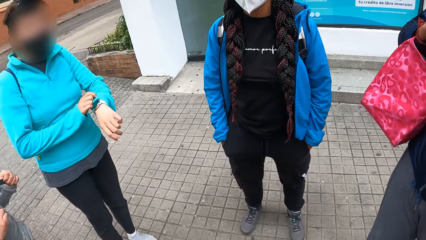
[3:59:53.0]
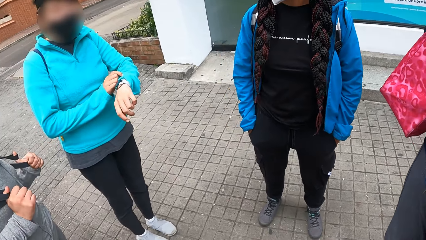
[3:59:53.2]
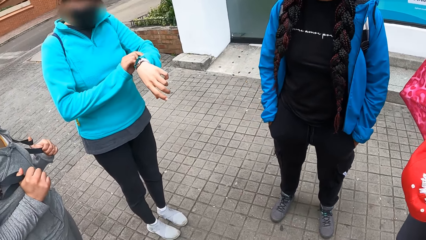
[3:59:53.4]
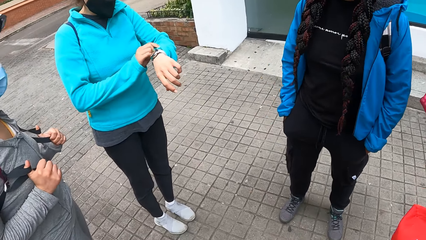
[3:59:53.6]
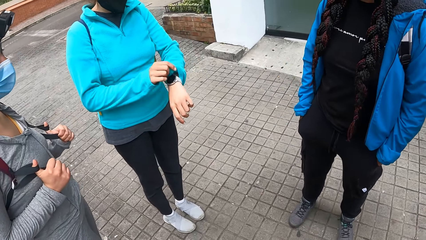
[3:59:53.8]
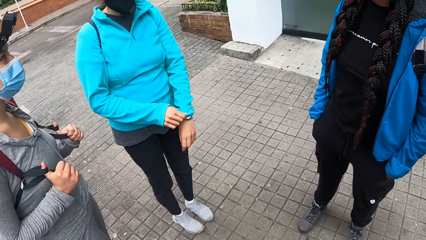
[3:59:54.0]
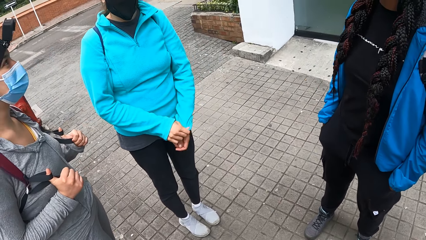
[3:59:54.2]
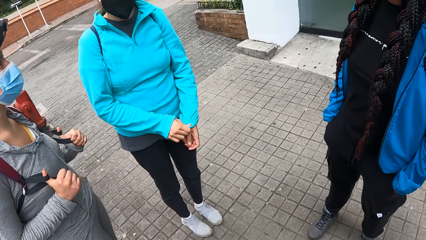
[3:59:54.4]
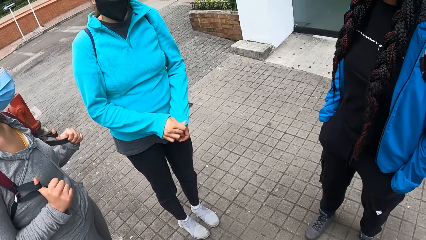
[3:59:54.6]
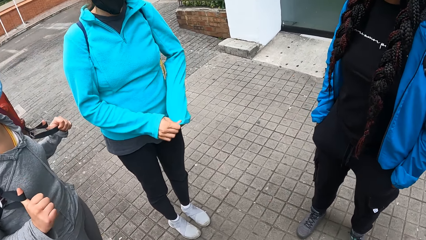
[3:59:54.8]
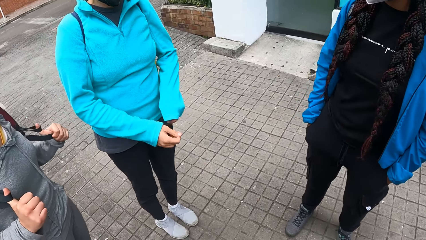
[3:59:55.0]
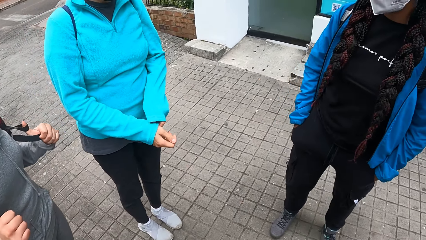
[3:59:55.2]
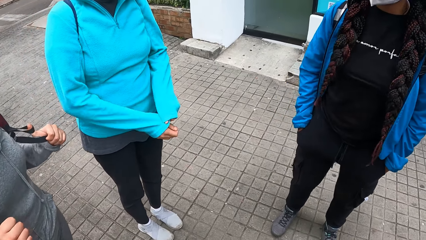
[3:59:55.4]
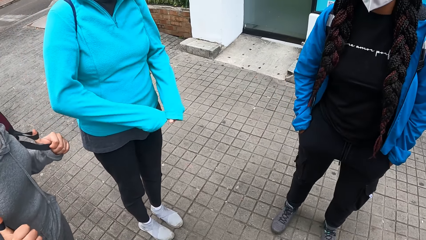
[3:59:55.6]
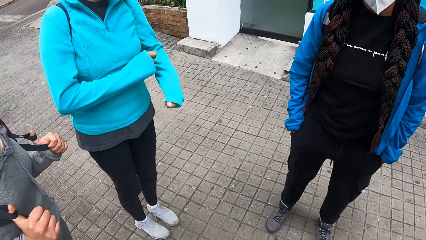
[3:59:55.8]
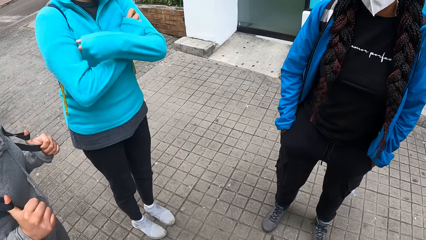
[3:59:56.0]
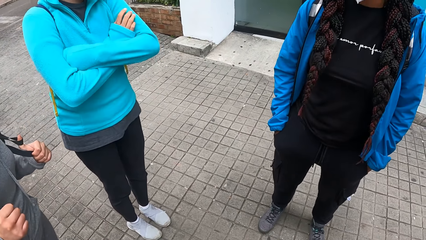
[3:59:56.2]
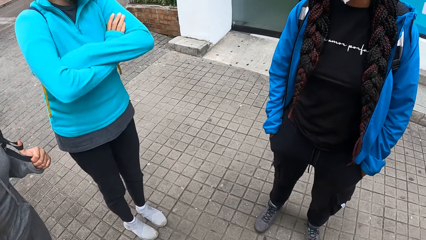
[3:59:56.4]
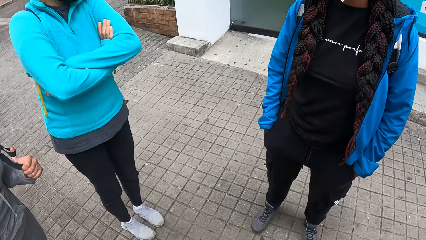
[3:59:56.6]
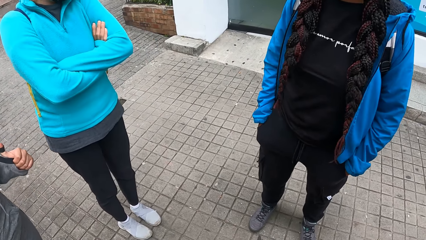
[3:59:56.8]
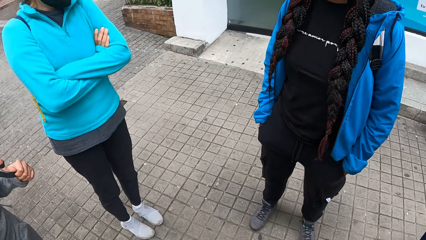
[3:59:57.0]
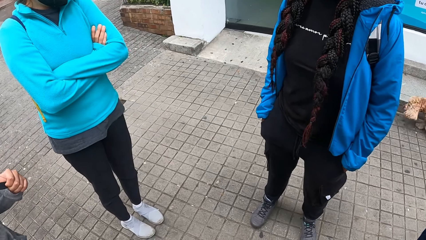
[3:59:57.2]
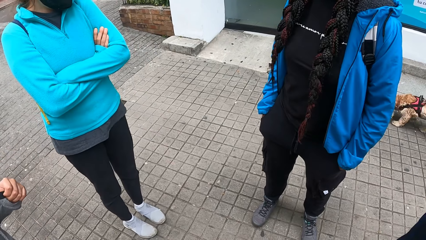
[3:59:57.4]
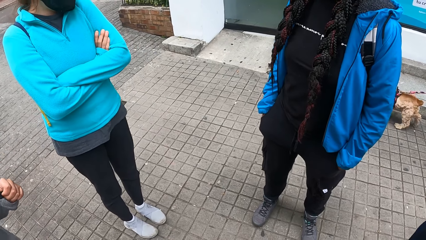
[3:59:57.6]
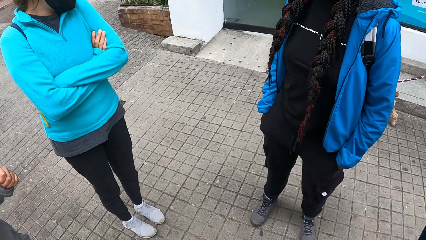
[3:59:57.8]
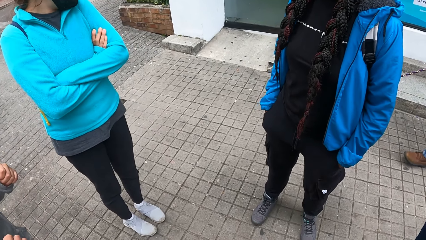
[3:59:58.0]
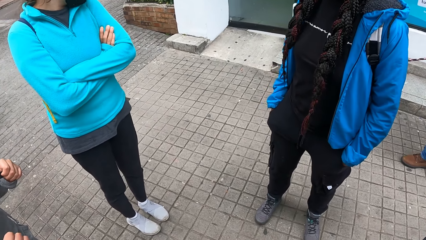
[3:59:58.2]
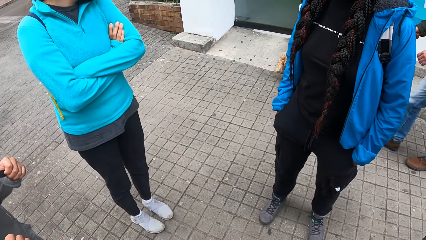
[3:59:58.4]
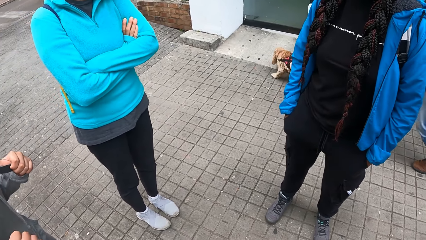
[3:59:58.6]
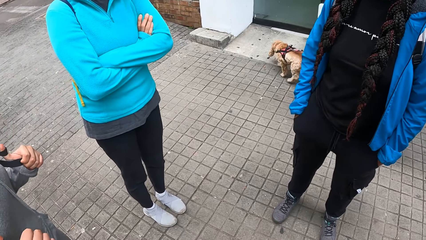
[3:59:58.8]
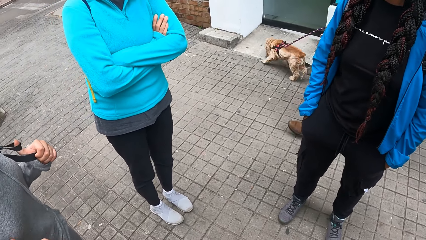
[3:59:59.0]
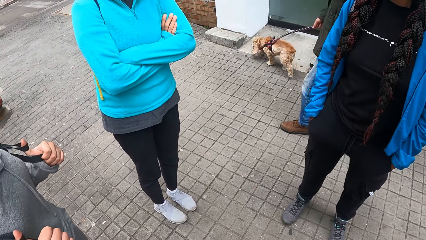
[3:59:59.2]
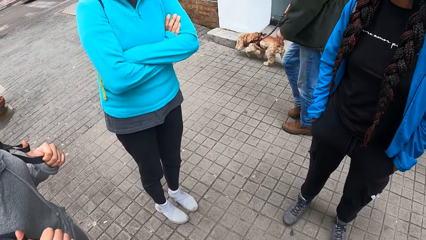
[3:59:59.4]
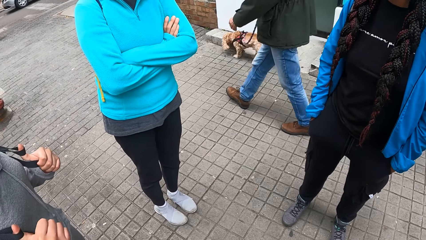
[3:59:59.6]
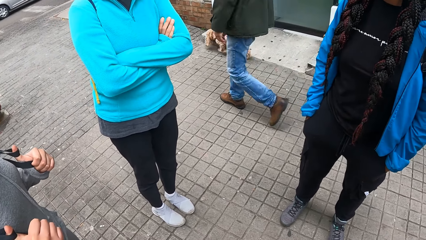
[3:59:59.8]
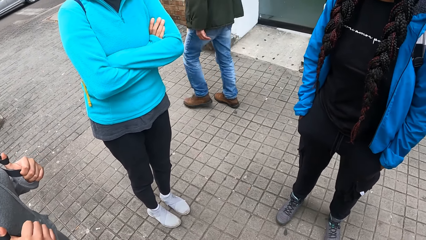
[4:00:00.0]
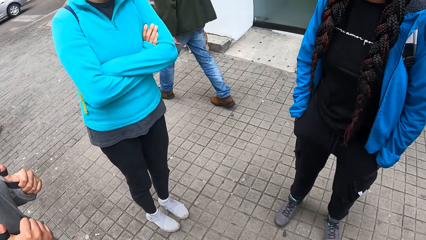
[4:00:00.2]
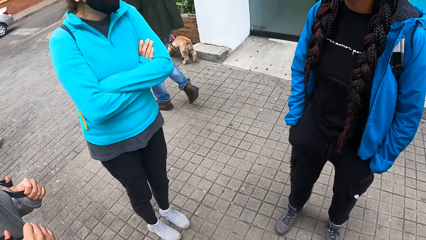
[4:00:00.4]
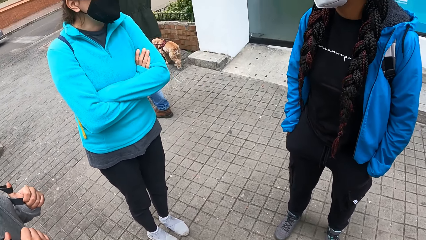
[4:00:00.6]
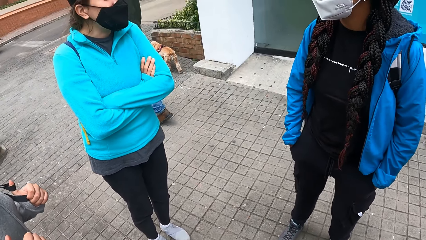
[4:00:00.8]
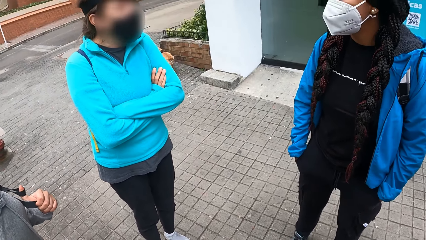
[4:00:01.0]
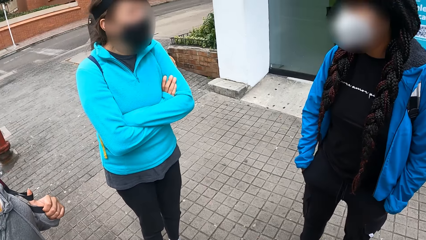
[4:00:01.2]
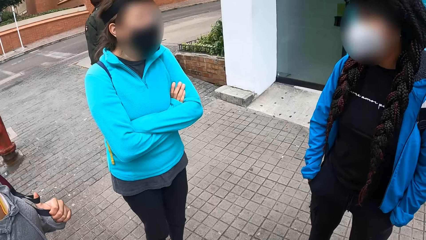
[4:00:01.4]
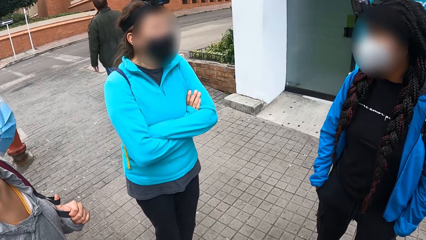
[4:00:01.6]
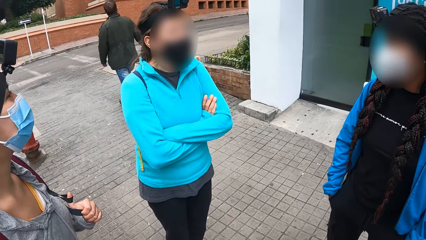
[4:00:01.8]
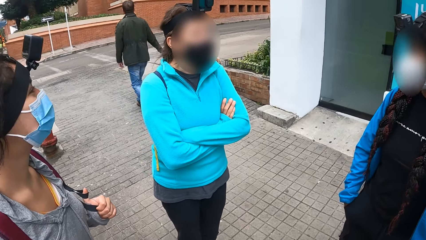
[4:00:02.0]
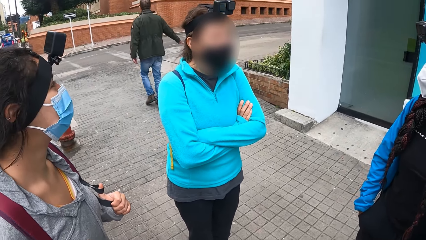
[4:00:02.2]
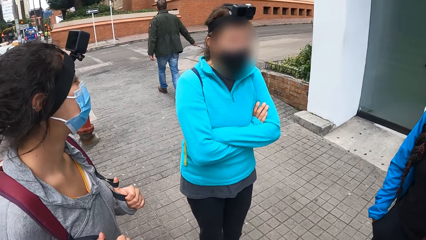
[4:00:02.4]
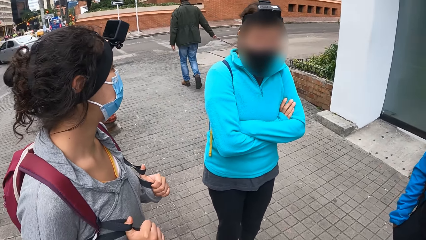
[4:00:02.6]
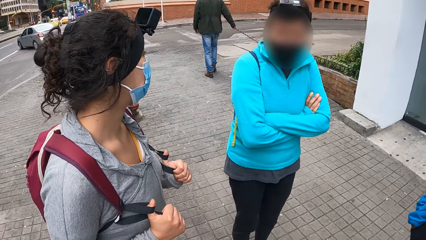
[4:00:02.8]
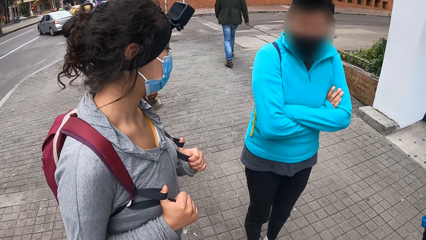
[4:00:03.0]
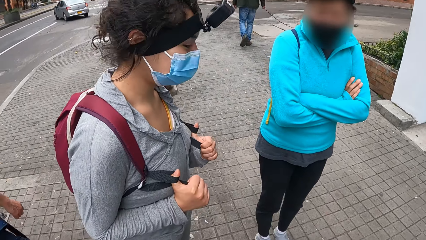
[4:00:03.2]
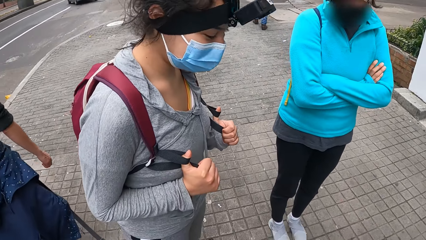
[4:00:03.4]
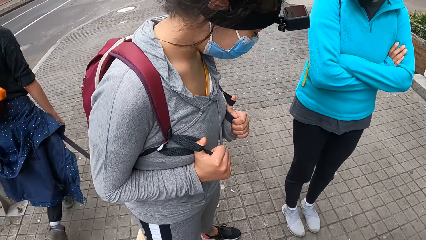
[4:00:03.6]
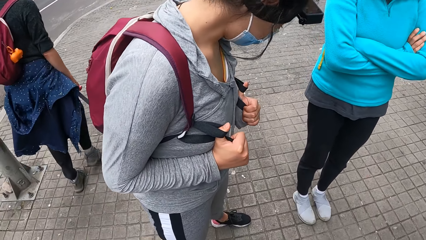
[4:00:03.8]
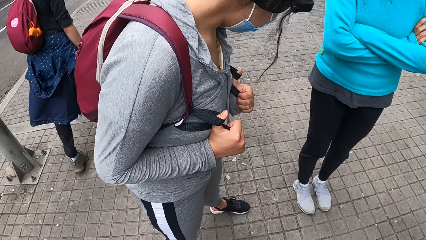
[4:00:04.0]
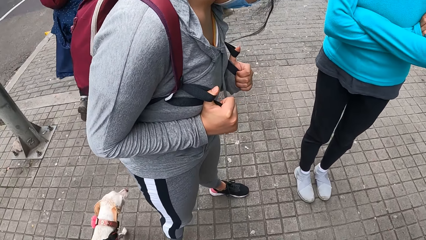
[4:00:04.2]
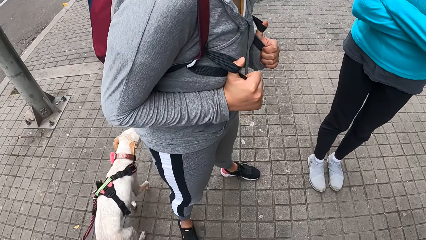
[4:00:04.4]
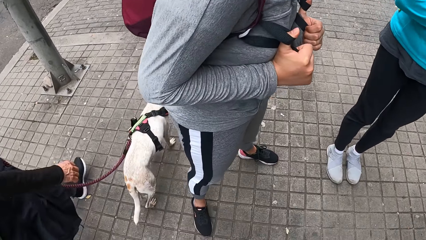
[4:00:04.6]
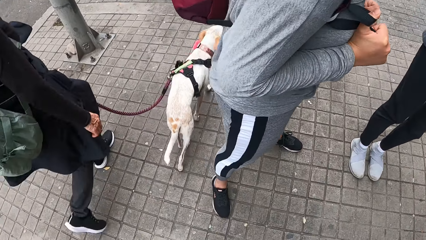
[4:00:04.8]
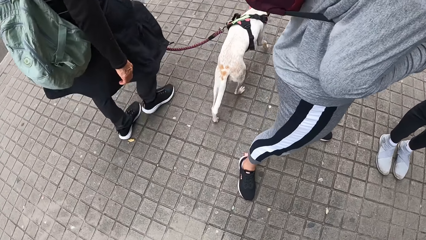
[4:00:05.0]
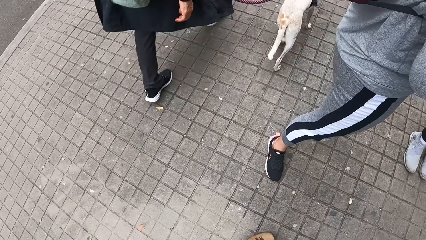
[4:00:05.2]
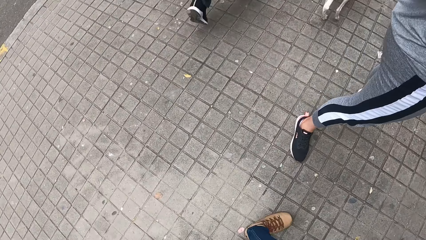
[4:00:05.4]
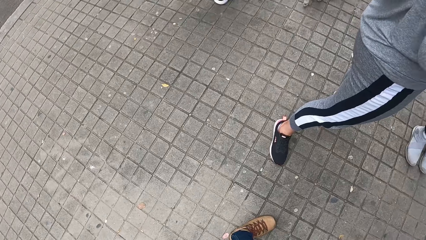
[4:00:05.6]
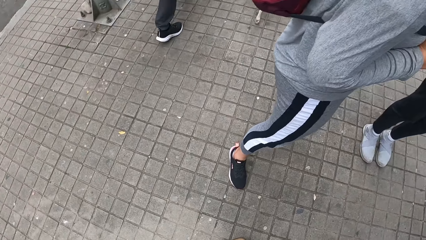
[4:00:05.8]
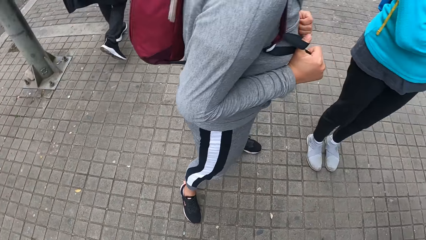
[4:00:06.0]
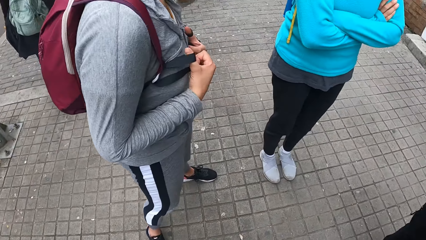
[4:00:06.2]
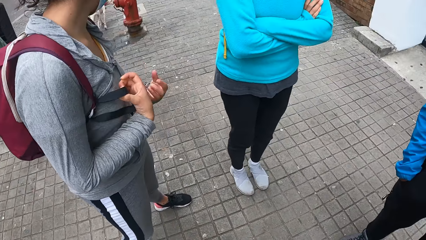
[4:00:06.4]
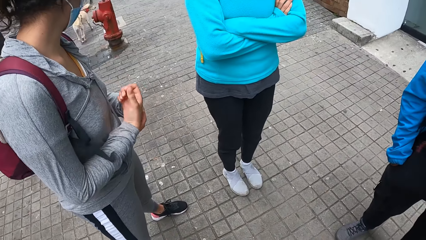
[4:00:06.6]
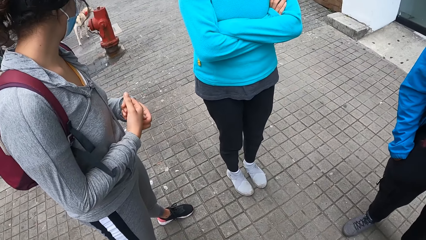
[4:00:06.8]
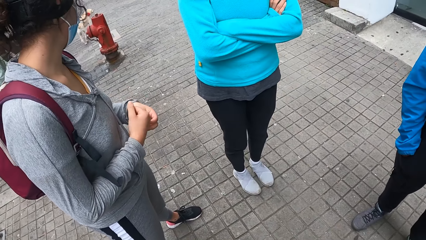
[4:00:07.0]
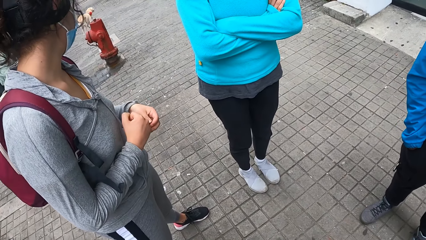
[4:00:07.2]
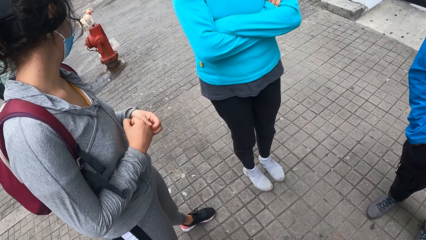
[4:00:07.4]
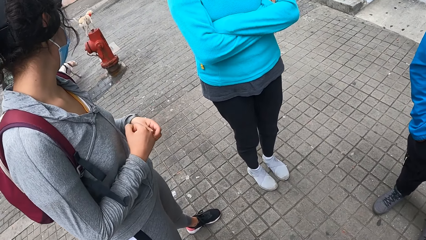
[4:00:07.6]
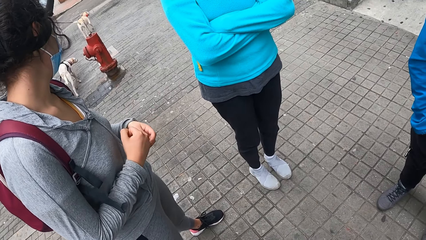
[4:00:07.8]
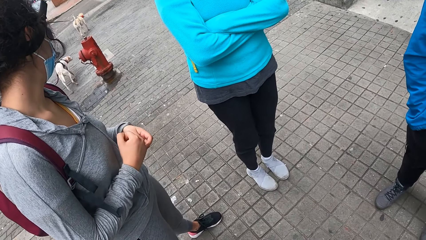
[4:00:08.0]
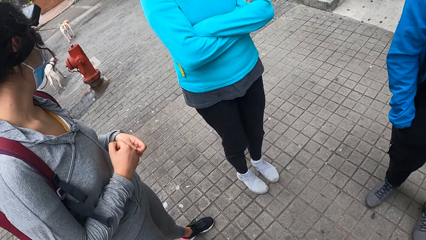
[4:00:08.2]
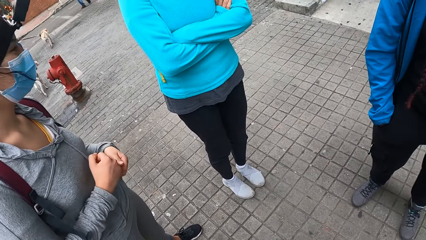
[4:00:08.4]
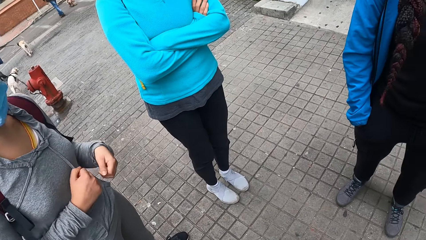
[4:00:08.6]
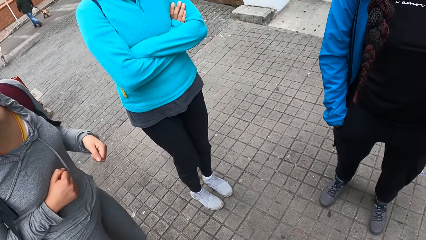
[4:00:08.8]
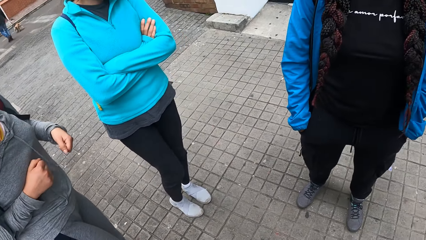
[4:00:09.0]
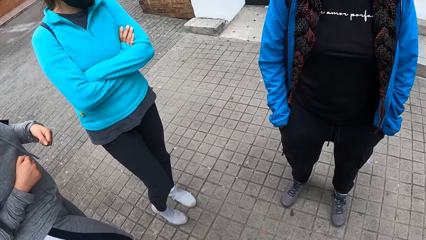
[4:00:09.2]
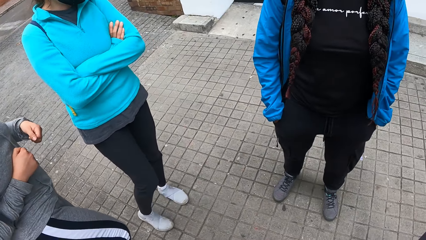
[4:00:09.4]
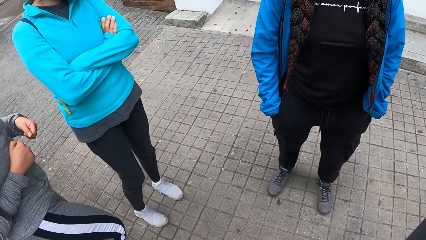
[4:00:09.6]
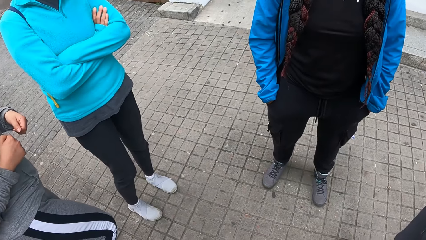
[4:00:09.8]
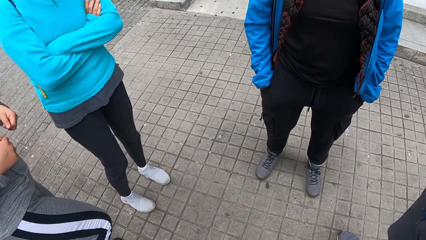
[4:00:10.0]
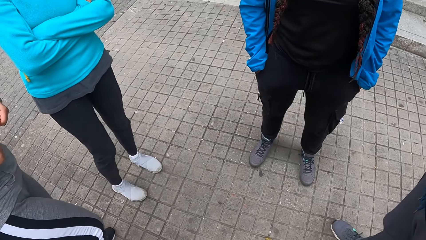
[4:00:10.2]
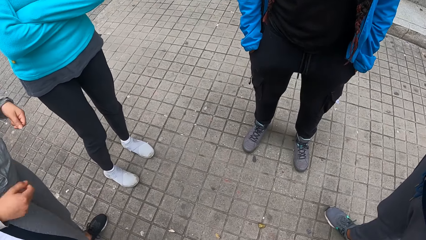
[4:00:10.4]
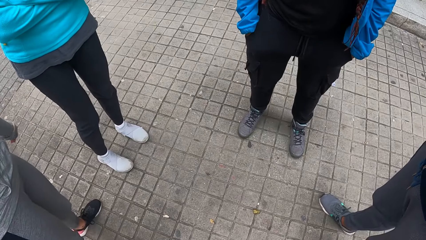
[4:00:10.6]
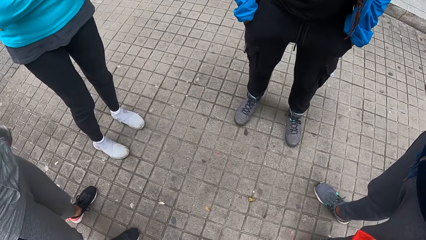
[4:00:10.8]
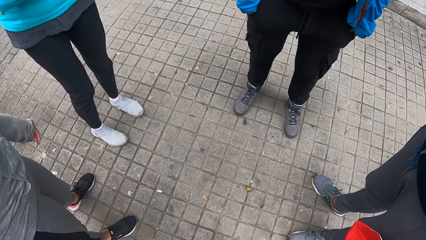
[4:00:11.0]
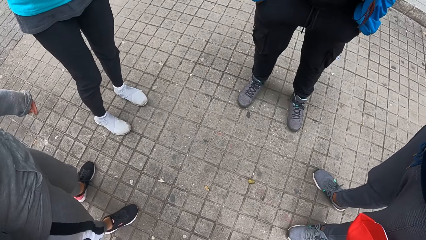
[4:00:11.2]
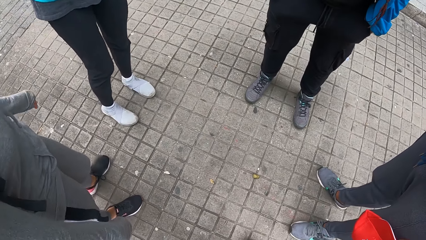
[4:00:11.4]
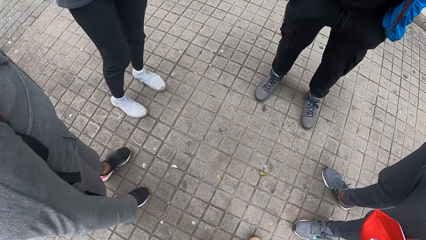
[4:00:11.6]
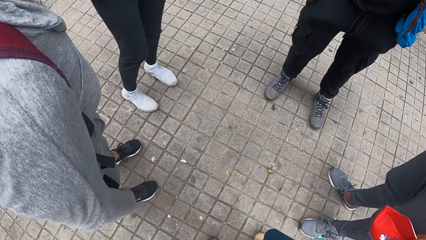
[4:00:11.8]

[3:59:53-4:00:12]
A woman adjusts a sweatshirt or jumper with her right hand. The woman stares at a watch. She pulls her jumper. She pulls her jumper again. She crosses hands. A man walks a dog. Another woman looks around. A lady walks a dog. Another lady walks a dog. The camera wearer looks around. The second woman rubs her right hand with the left hand. The first woman repositions a leg.
